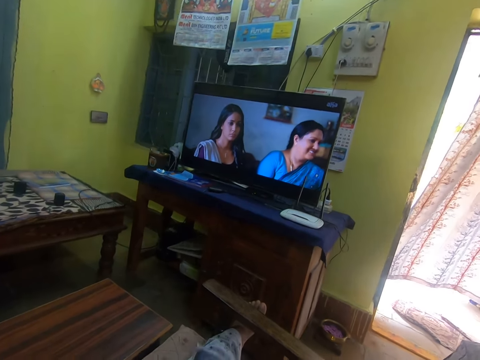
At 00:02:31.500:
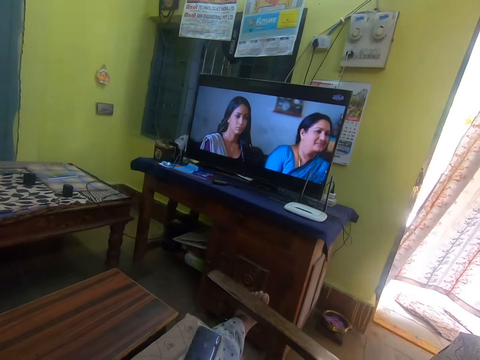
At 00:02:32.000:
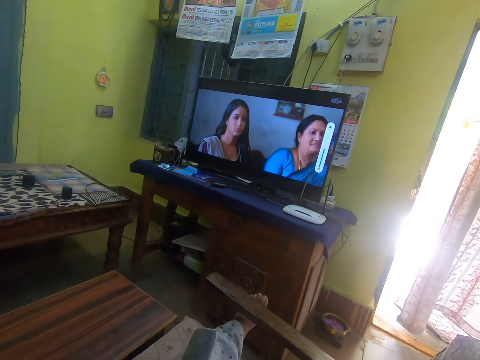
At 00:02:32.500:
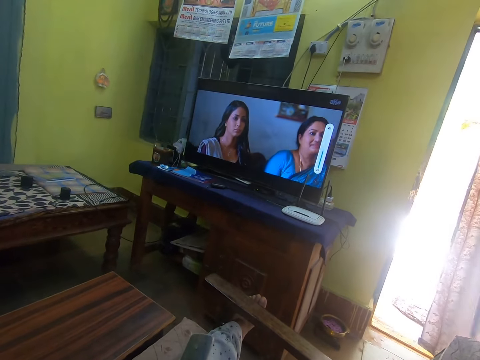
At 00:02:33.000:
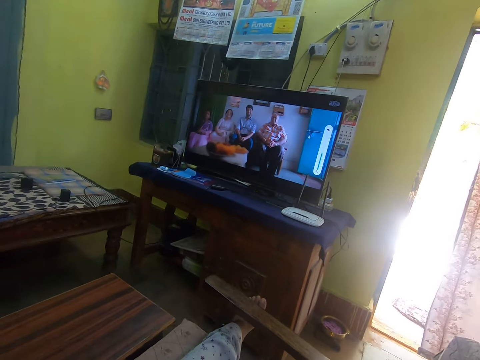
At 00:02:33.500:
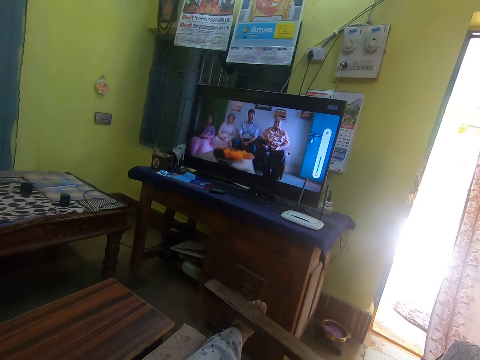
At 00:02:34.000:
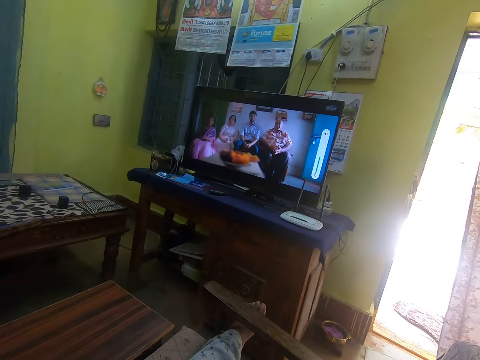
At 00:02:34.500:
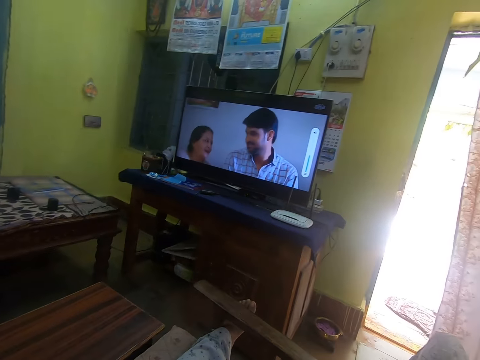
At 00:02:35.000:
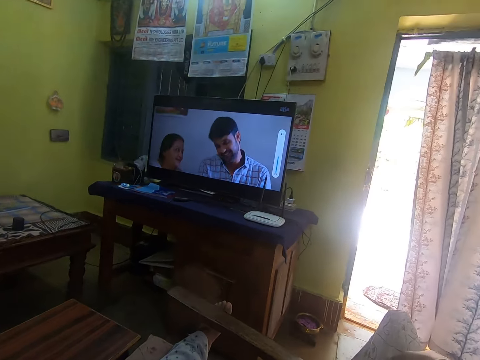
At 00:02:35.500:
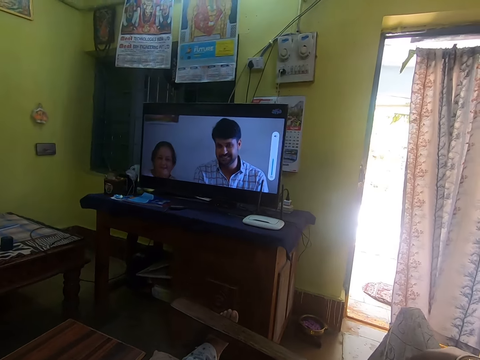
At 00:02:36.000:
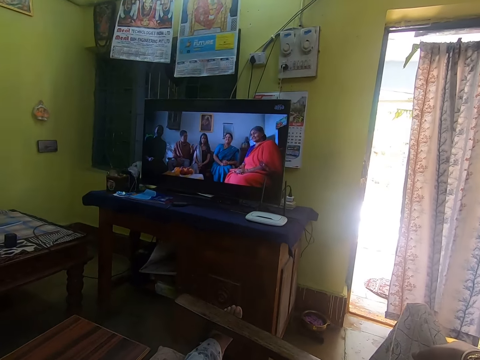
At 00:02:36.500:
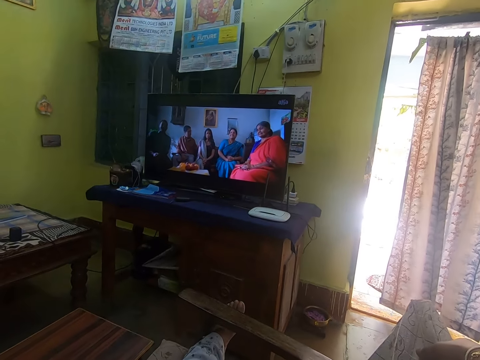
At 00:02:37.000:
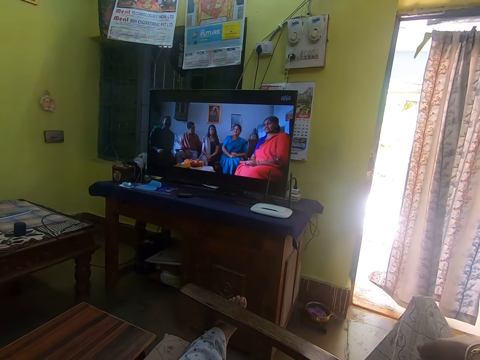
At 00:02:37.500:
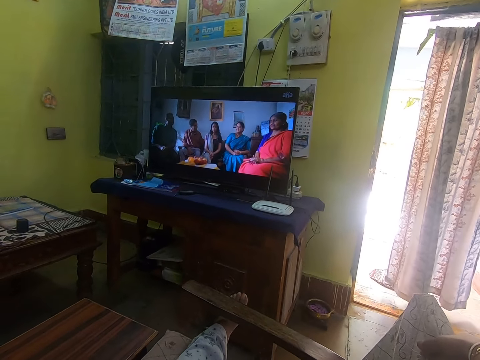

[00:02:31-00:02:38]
The camera wearer shakes the remote with his left hand.

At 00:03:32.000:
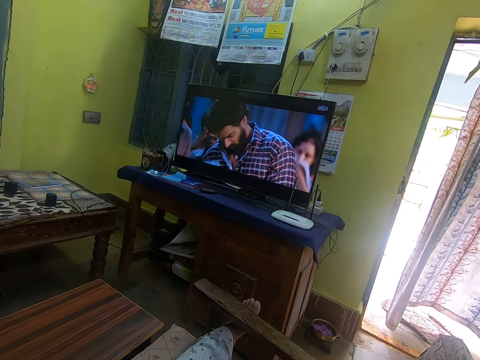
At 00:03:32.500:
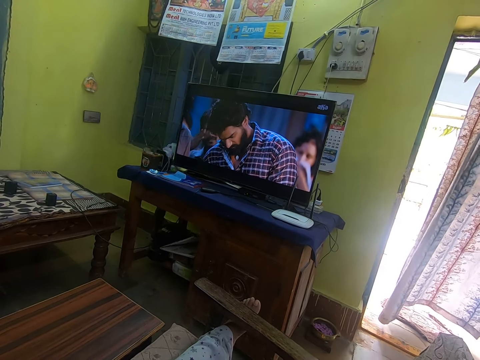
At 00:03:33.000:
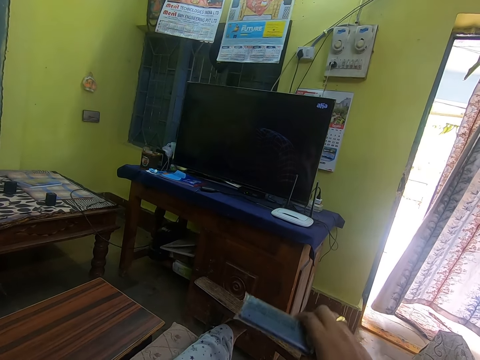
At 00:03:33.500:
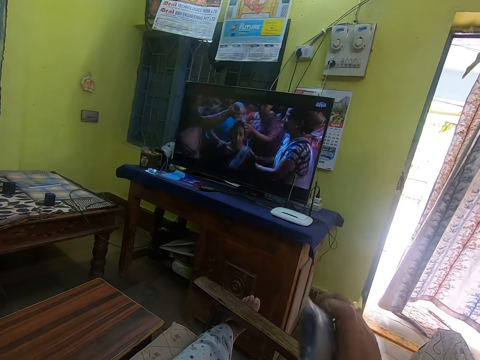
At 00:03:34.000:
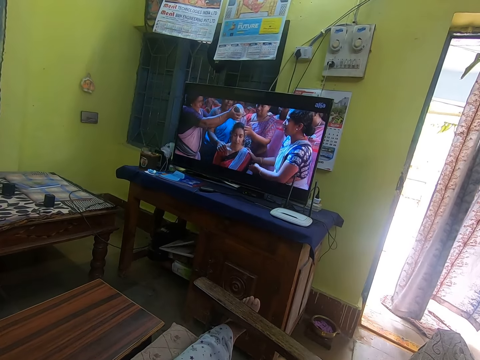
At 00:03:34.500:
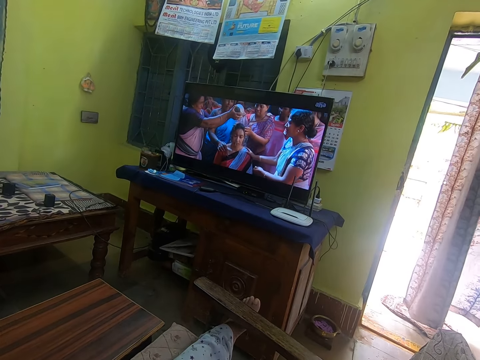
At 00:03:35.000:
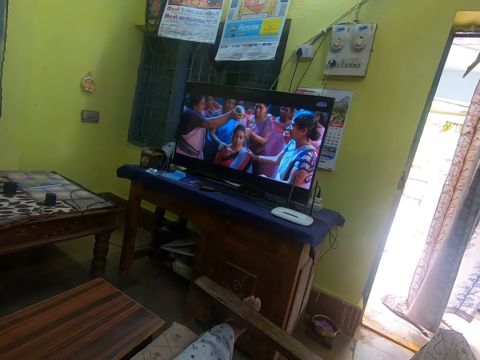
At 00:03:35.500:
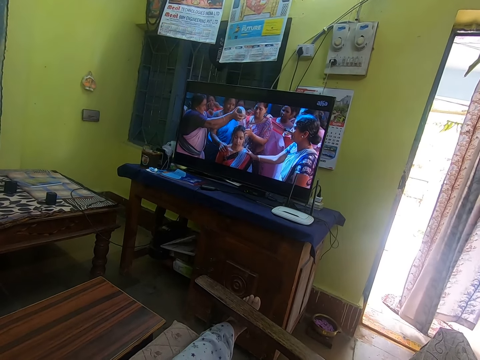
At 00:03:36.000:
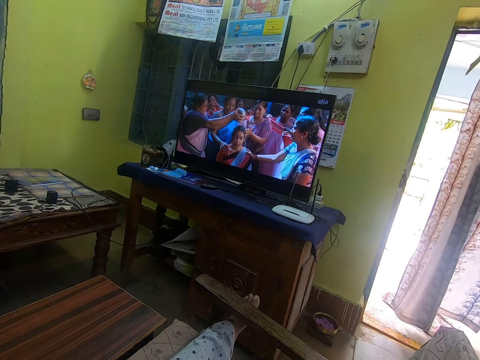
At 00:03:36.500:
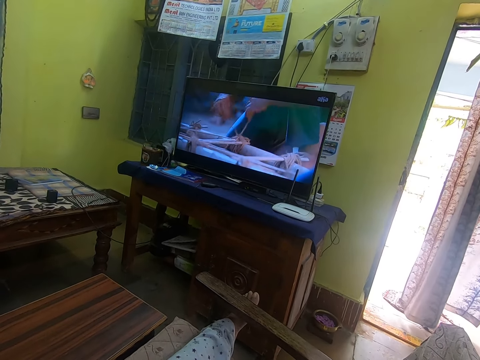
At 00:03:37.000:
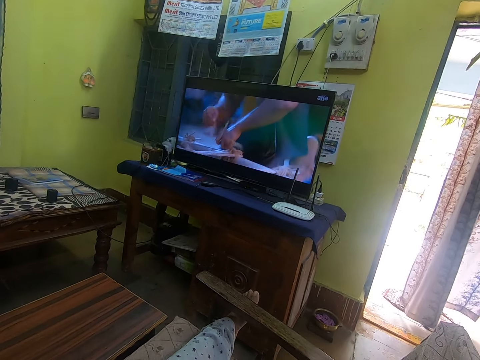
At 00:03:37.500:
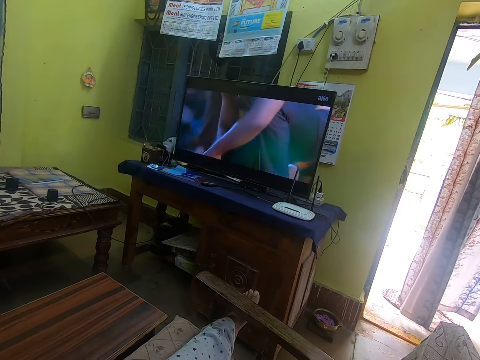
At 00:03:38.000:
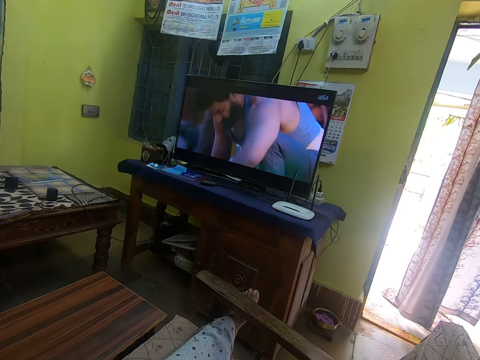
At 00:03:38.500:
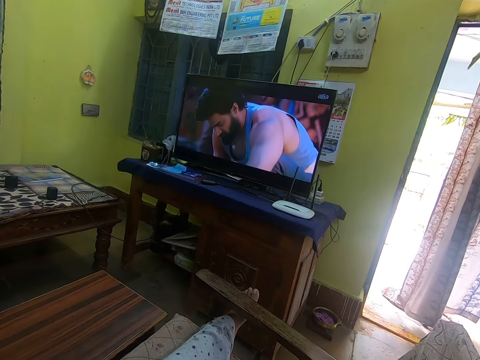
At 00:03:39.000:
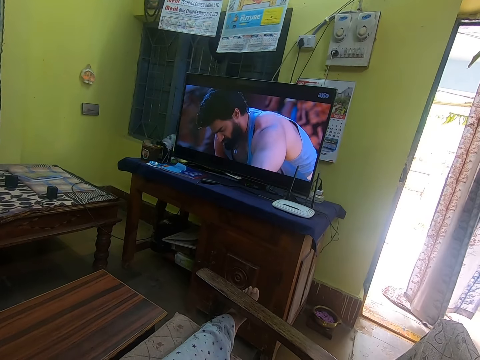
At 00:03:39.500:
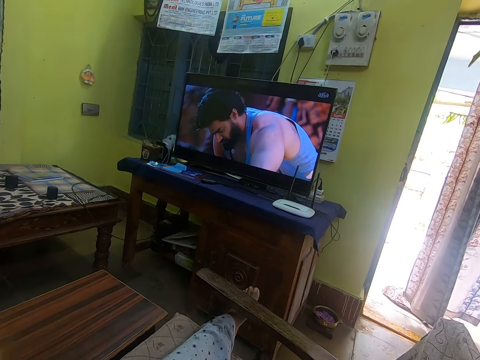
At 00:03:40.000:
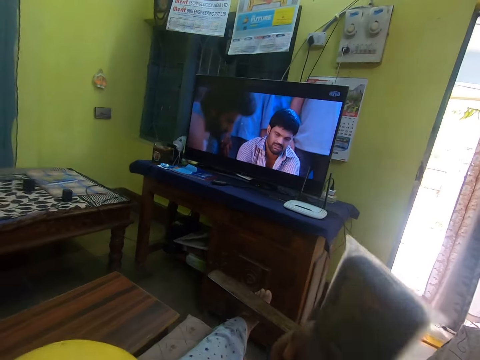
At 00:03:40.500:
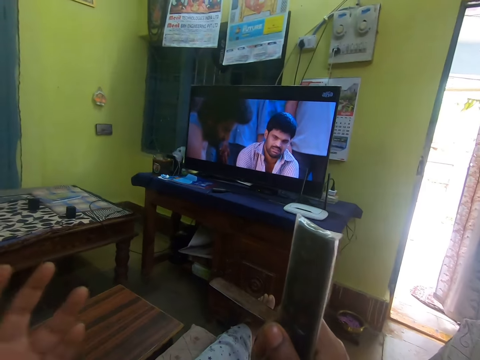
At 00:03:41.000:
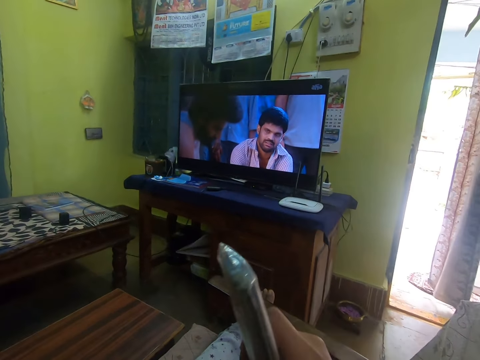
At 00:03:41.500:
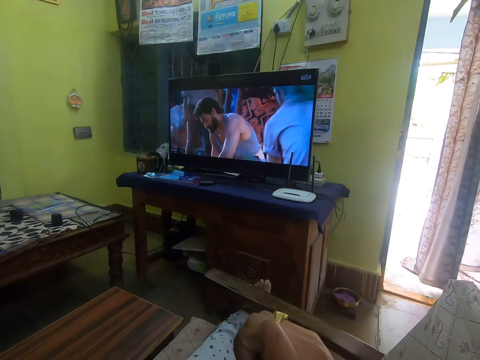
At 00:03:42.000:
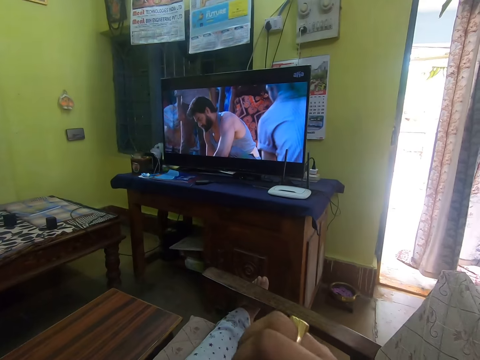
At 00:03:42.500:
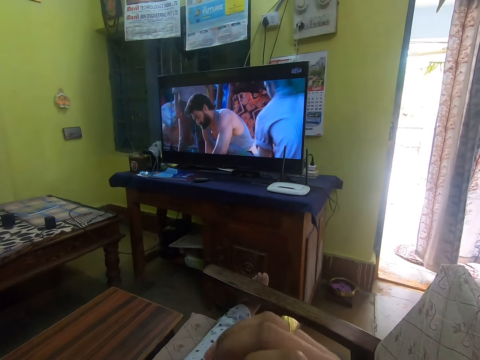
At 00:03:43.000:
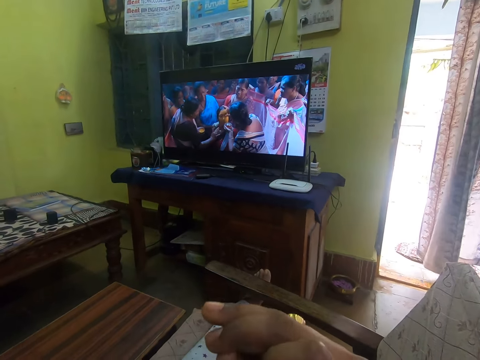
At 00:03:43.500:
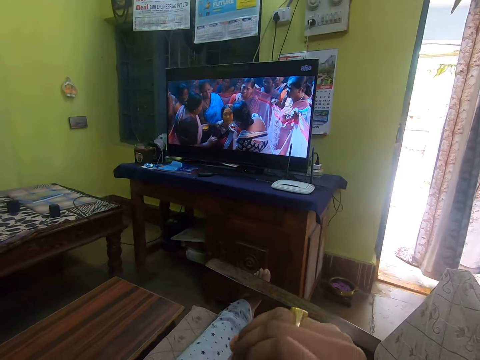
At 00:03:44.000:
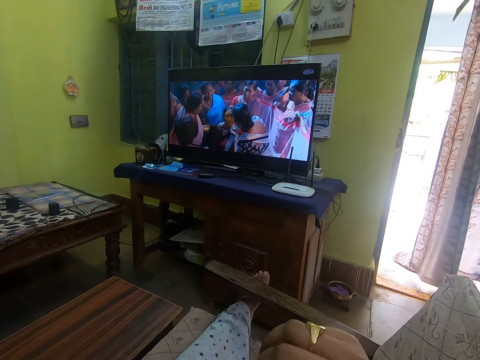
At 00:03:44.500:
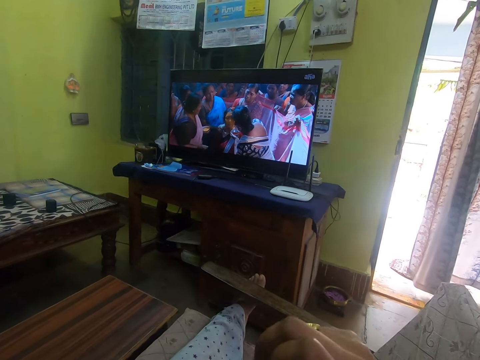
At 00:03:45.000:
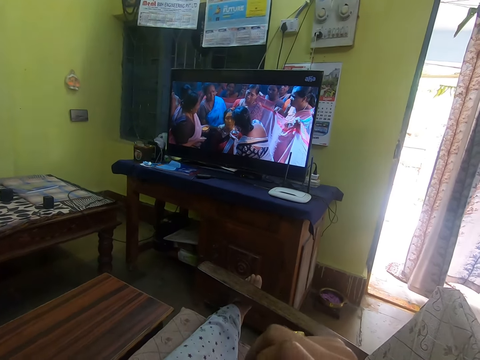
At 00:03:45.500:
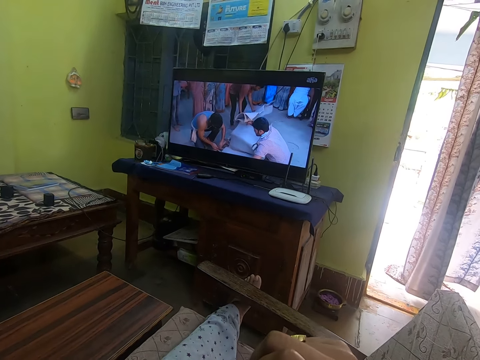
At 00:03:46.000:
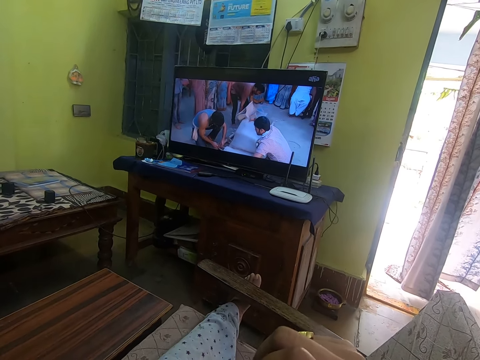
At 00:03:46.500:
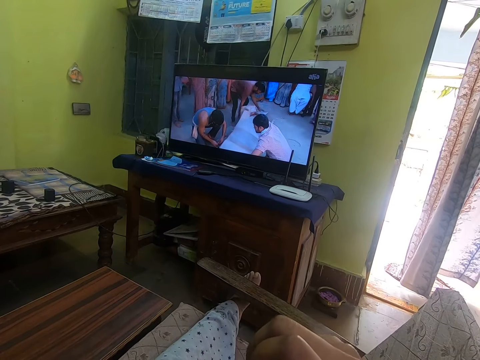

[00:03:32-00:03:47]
The camera wearer lifts up the television remote control with his right hand. He lifts the remote with his right hand again. He lifts his left hand. He shakes his right hand.

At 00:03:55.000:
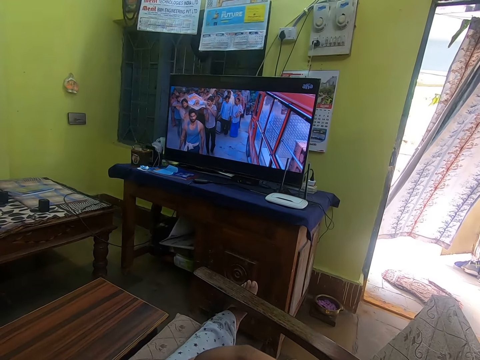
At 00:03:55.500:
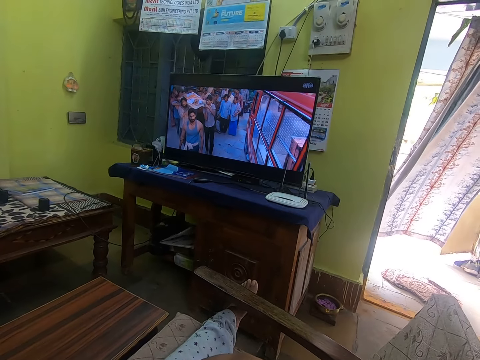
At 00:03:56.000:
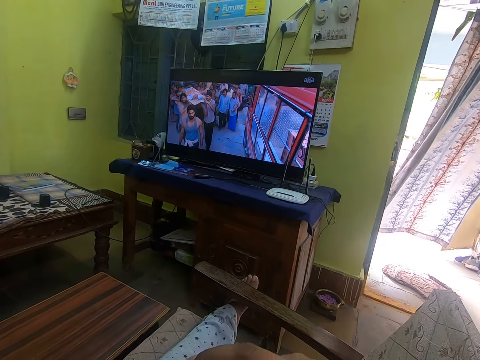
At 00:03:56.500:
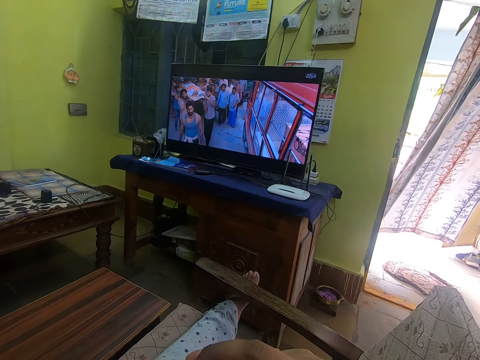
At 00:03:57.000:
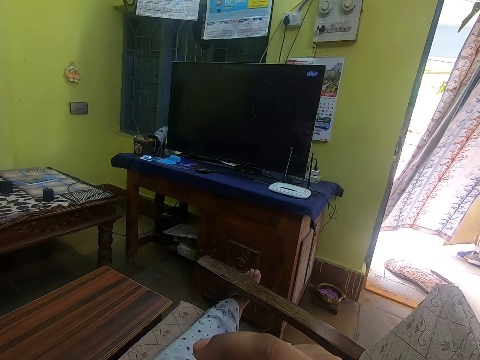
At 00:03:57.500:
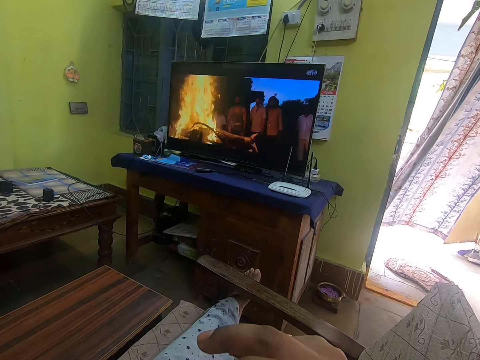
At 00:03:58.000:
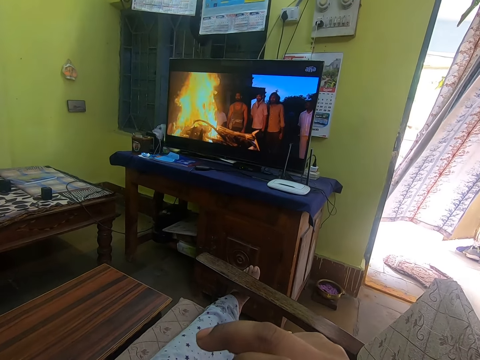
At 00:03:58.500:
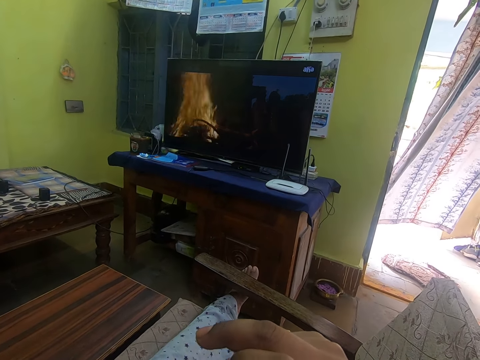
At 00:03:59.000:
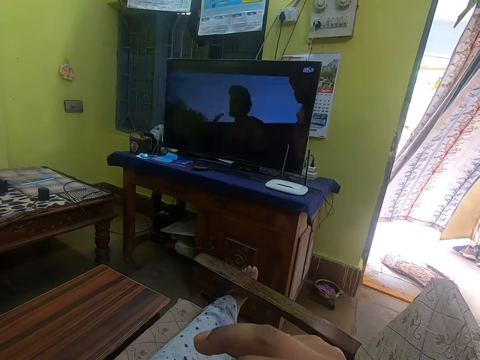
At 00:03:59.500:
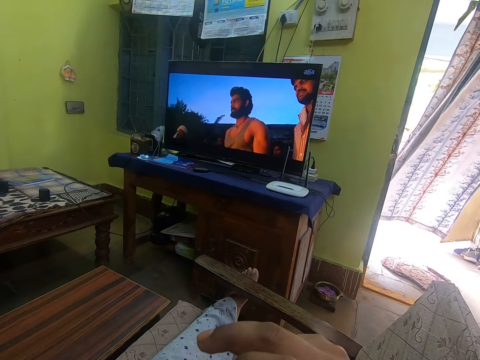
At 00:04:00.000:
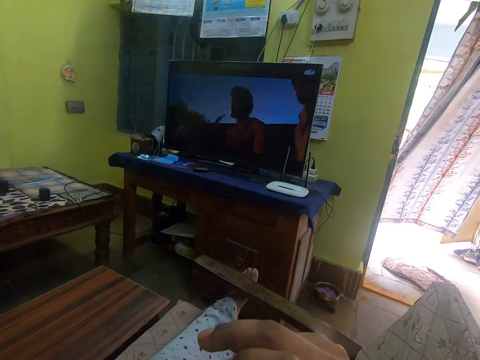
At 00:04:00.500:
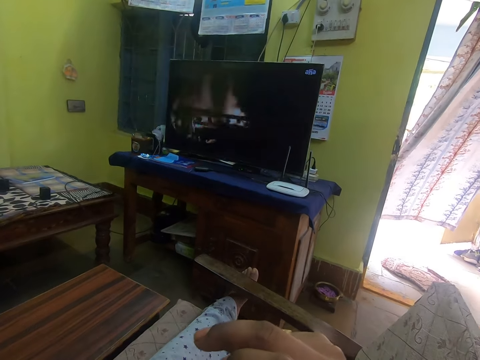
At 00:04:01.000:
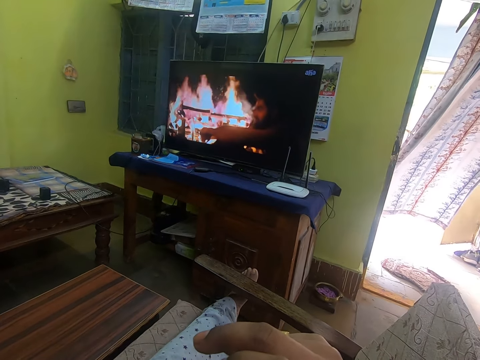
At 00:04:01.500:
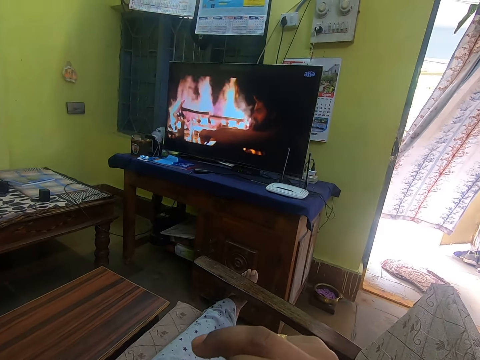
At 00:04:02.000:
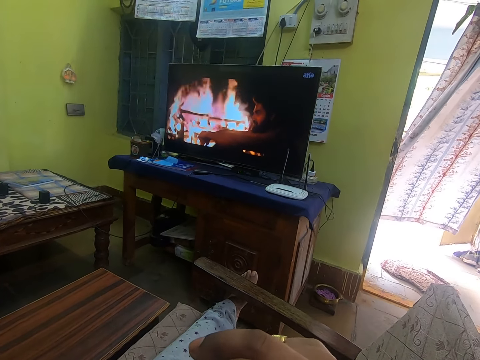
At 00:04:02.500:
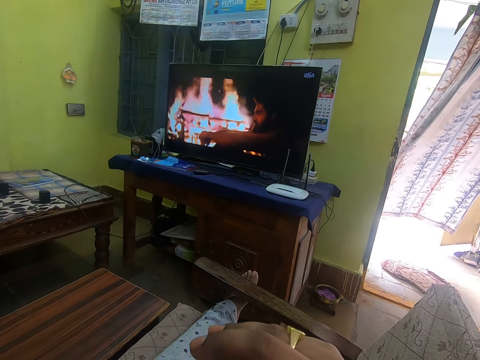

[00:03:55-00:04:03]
The camera wearer shakes his right hand.
